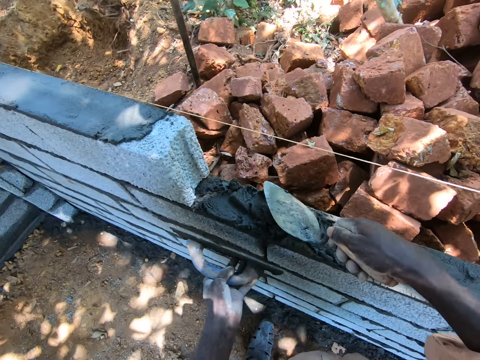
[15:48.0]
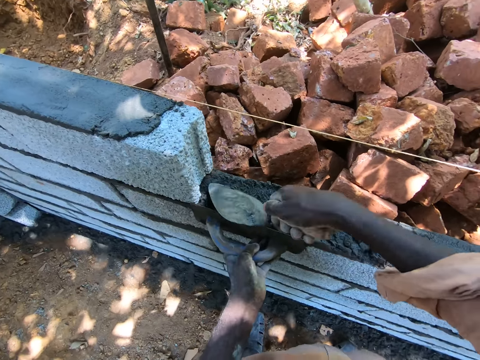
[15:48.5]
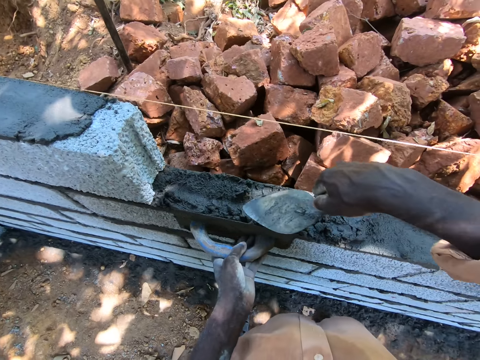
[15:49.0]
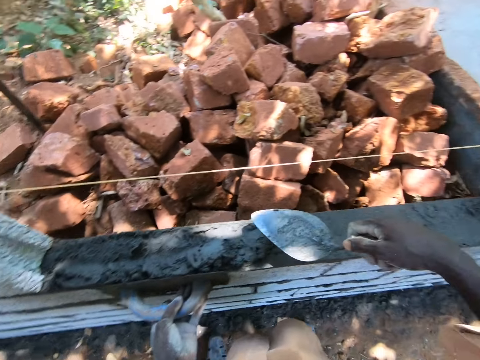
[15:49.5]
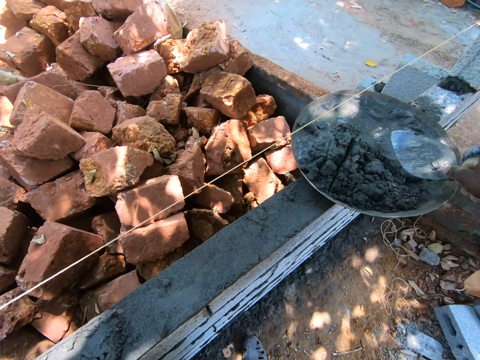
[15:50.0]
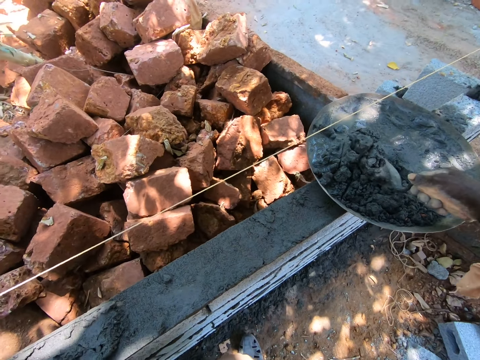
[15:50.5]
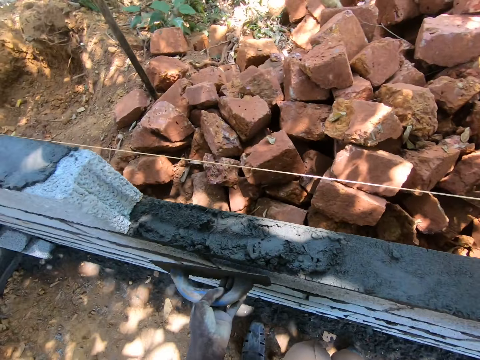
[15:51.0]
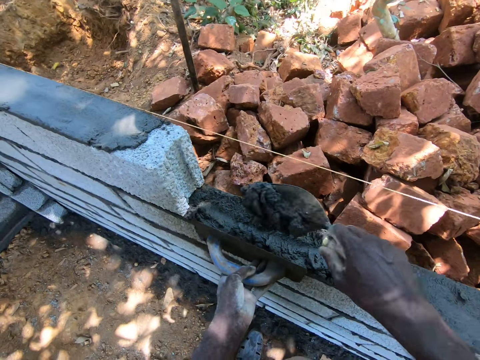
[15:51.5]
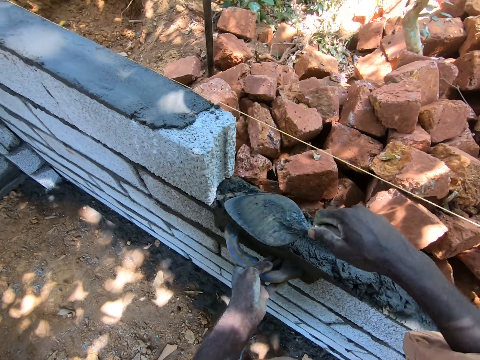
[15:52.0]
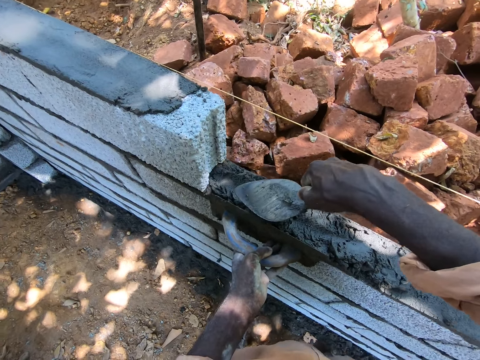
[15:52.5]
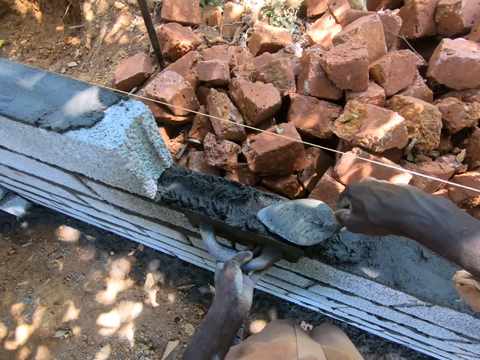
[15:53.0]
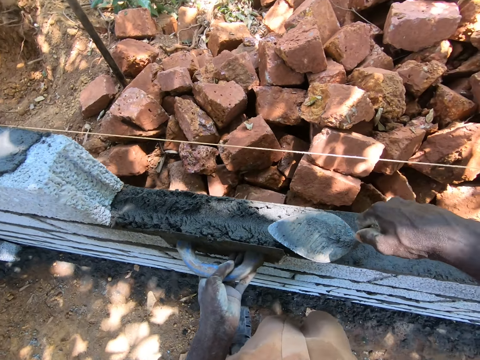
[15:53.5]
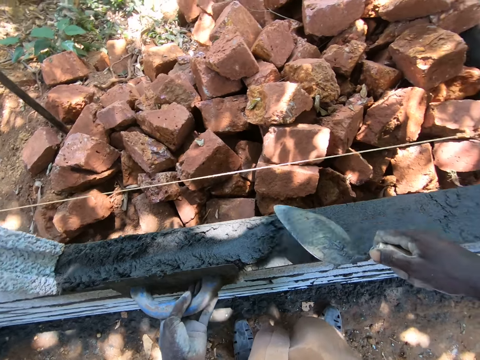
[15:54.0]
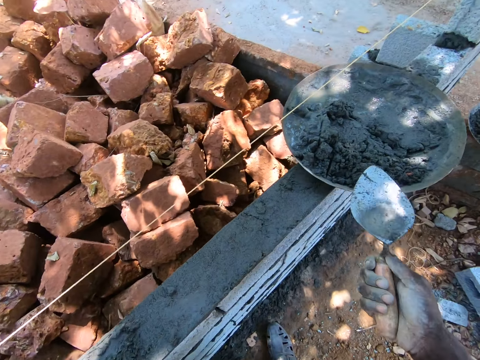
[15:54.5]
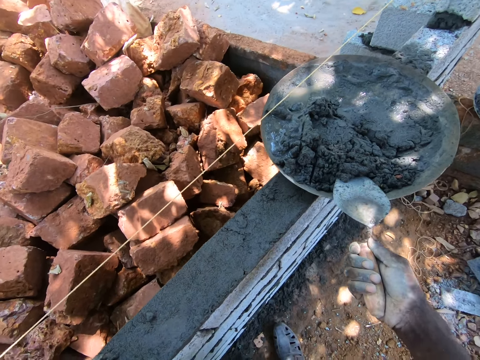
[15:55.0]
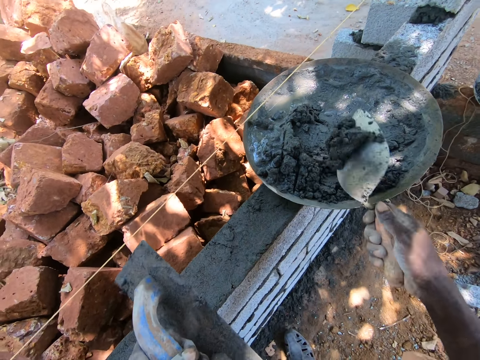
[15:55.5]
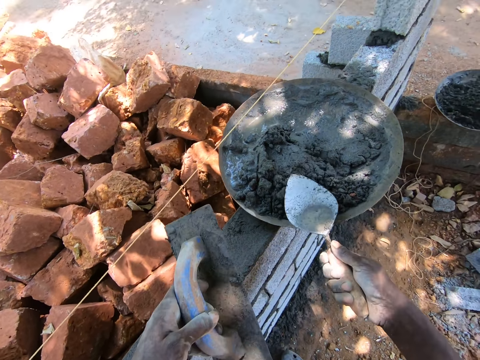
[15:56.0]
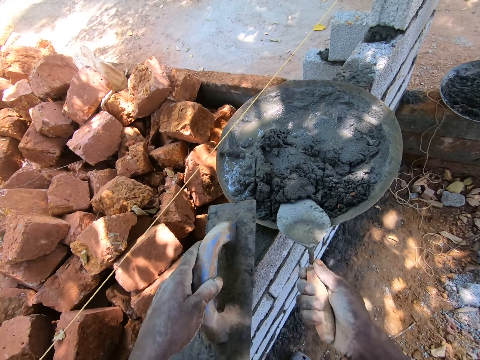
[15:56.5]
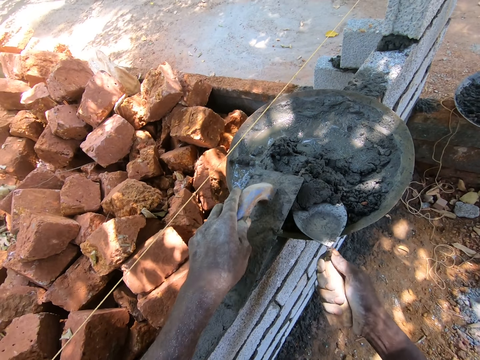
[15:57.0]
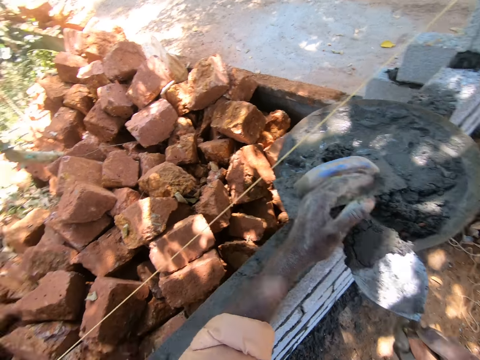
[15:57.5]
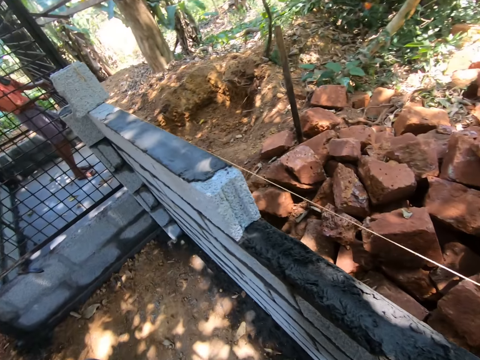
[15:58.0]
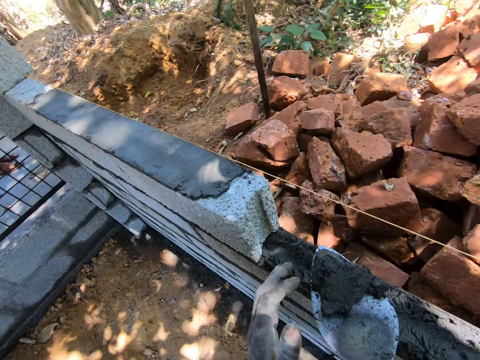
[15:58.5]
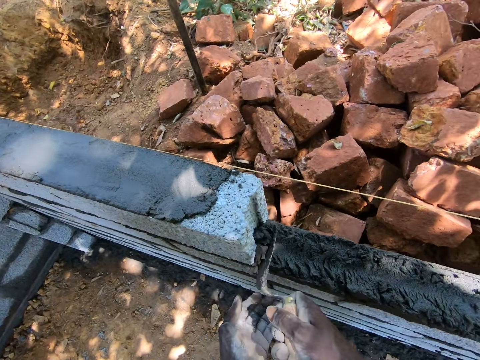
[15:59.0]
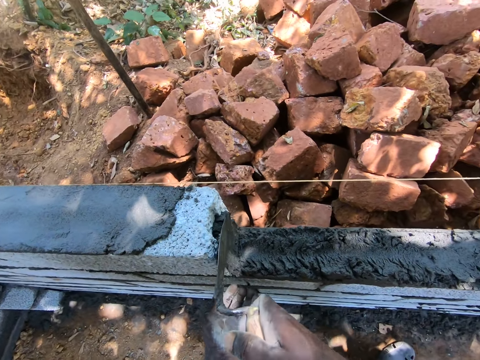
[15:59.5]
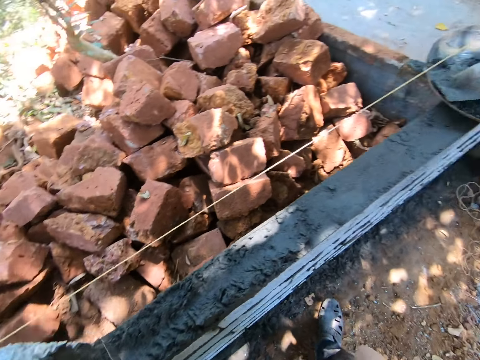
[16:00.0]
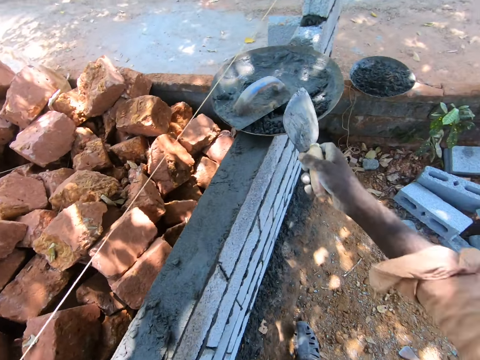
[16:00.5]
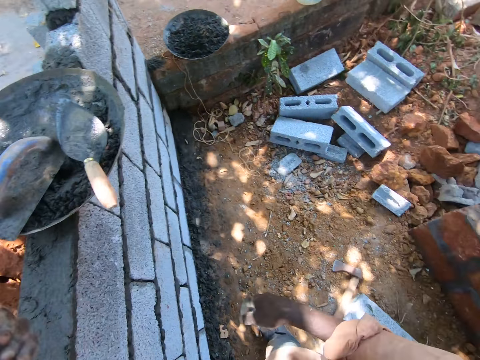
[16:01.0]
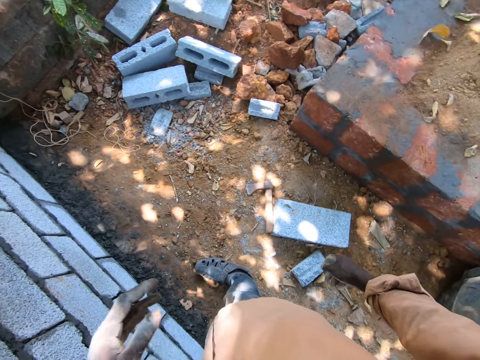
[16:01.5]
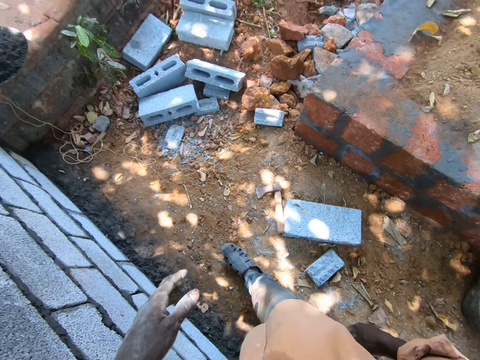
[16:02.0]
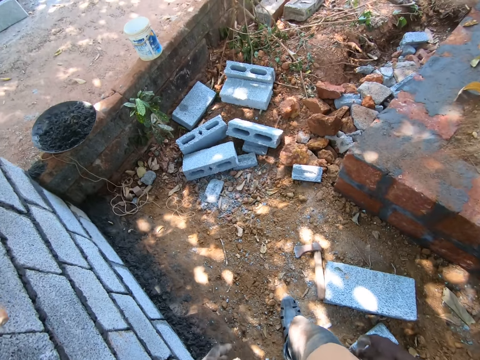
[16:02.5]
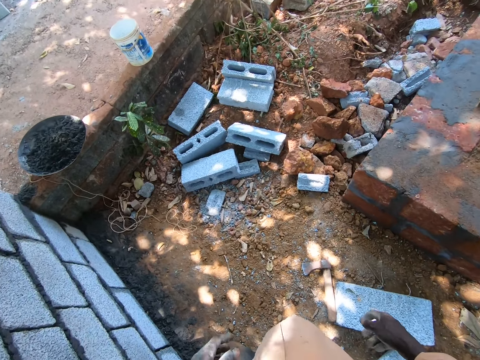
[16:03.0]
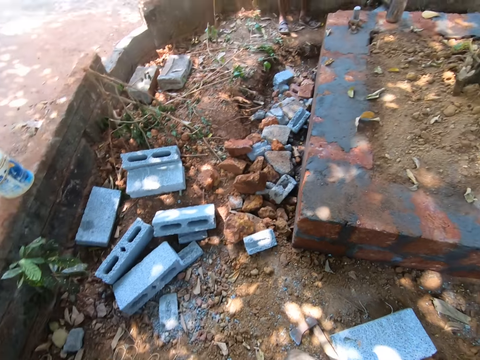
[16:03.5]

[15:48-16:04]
The camera wearer scoops the concrete in the basin using the masonry trowel, places the concrete on the bricks, and spreads the concrete on the bricks using the masonry trowel and square trowel. They pick cement with the trowel, turn the concrete in the basin, put the plastering trowel in the iron tasla, scoop the concrete using the masonry trowel, place the concrete on the brick, place the masonry trowel on the concrete, and walk at the site.

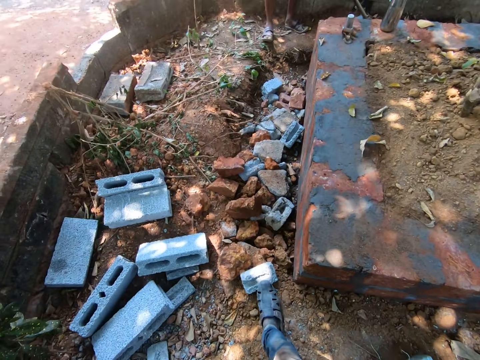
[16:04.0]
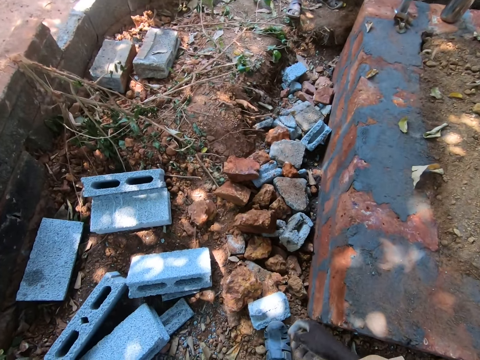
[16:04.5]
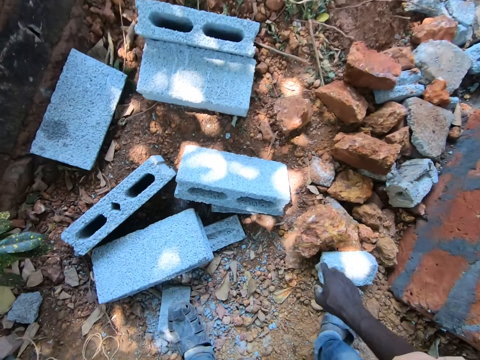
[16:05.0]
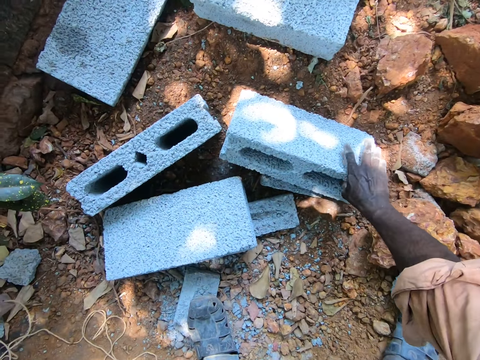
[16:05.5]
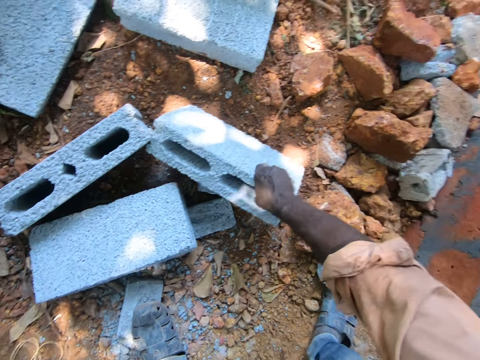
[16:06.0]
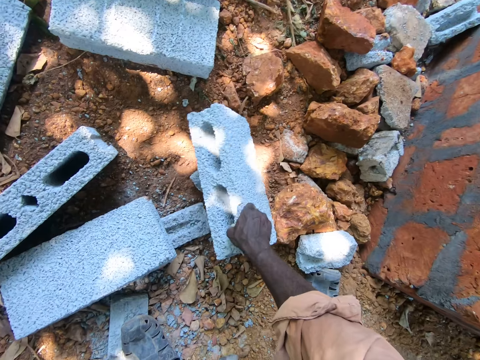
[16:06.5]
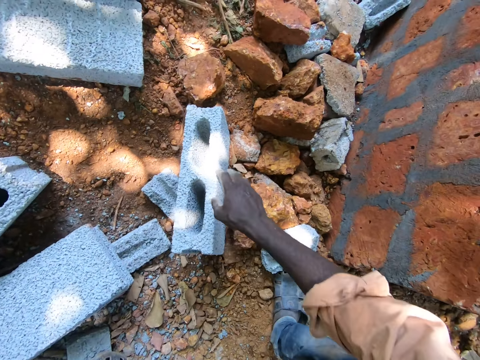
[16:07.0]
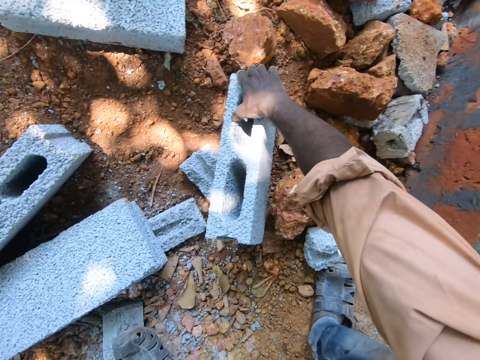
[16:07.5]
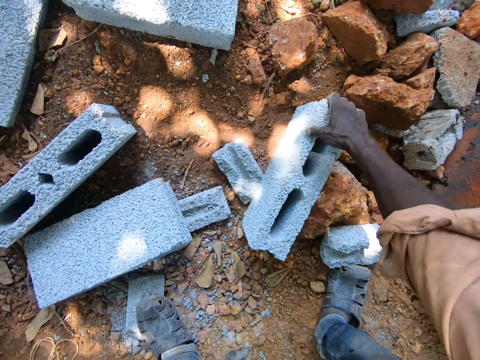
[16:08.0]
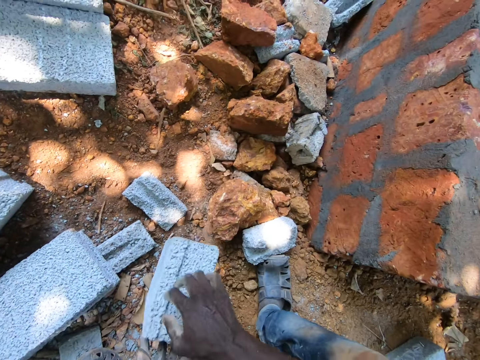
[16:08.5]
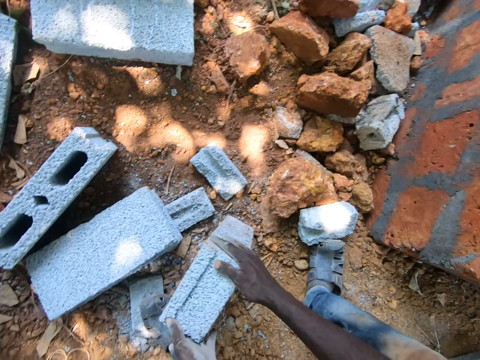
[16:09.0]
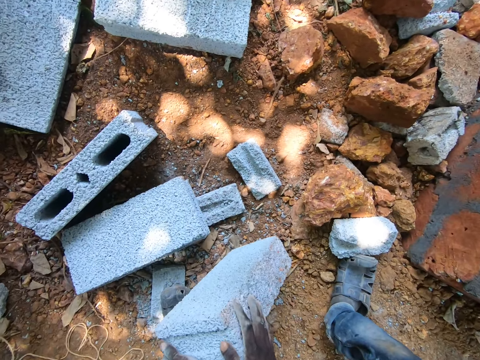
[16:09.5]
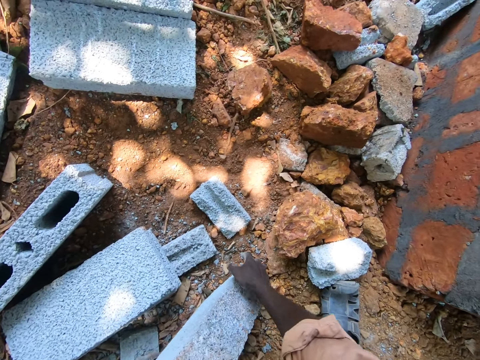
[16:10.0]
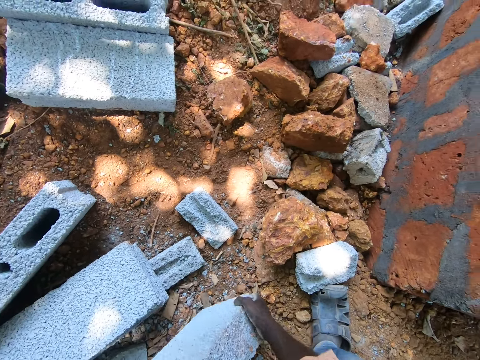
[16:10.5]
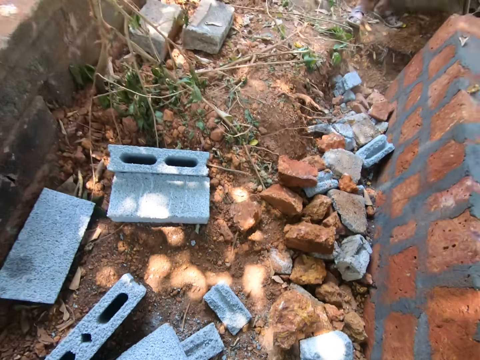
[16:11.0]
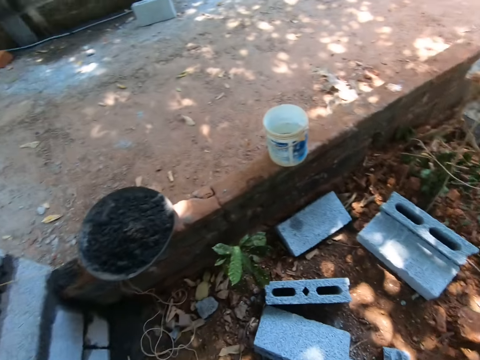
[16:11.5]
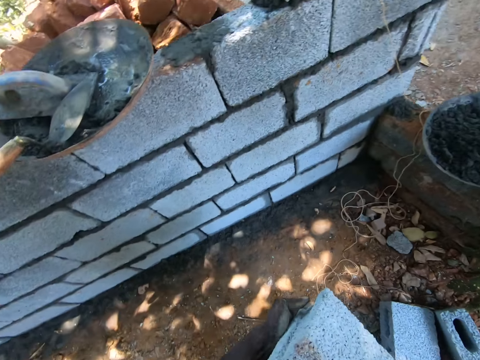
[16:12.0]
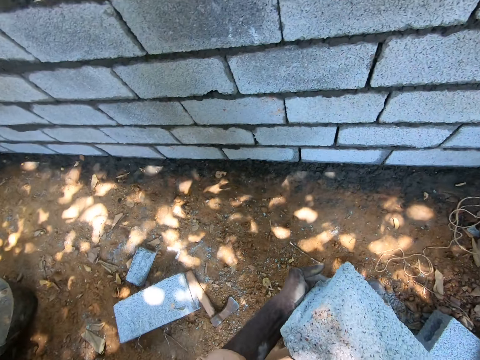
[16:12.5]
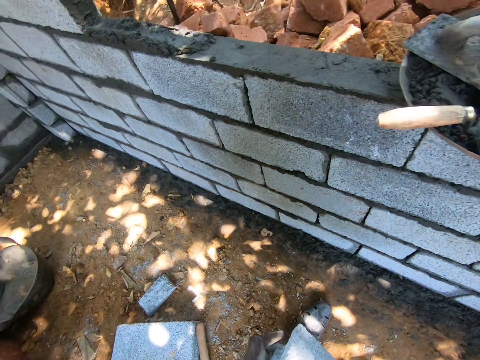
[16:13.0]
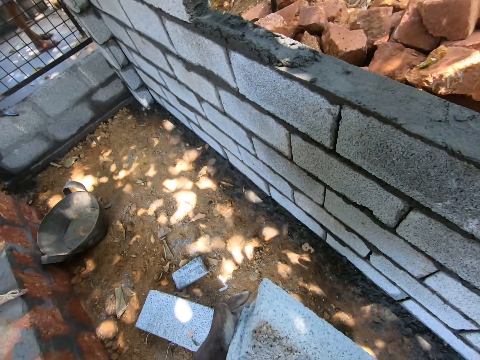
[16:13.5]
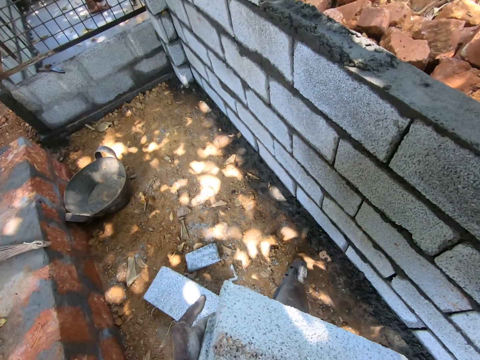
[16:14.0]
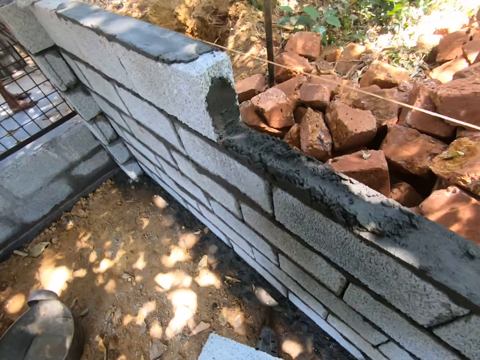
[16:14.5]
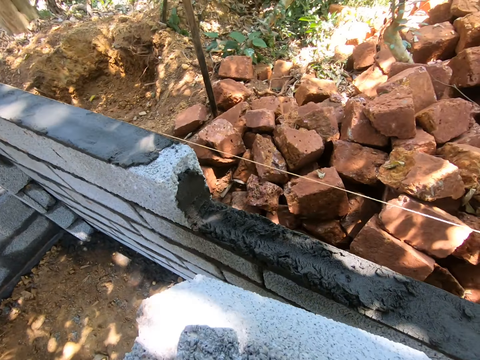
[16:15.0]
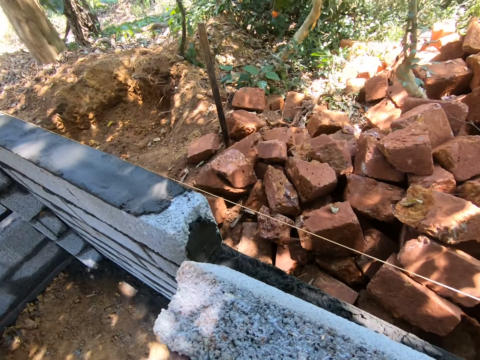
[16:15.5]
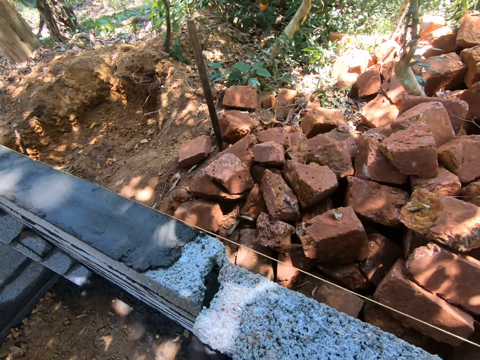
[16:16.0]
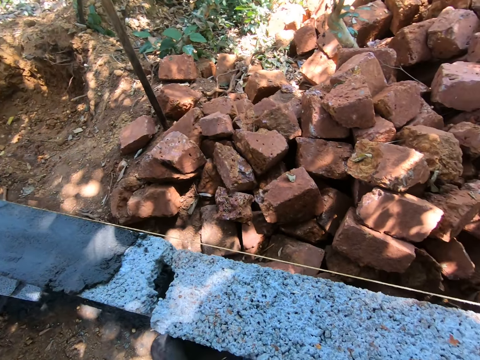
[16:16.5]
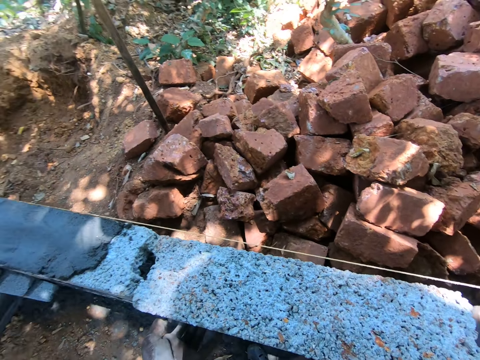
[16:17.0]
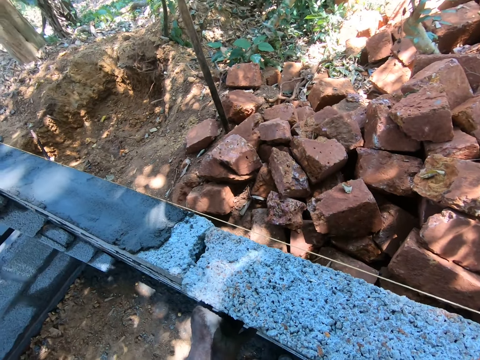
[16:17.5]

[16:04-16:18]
The camera wearer picks a brick from the ground, turns the brick, picks the brick, and places the brick on the concrete on the bricks.
